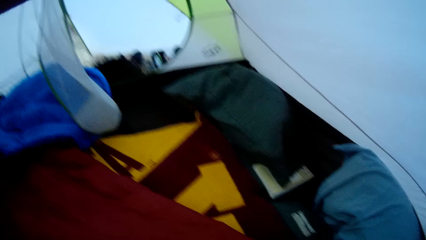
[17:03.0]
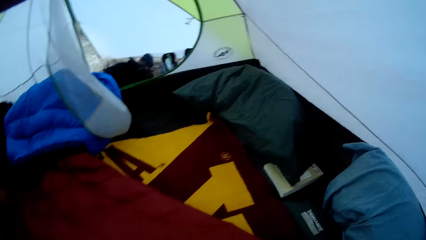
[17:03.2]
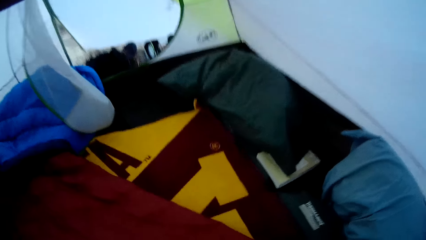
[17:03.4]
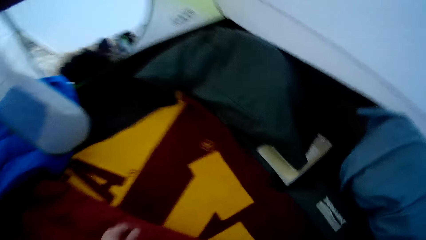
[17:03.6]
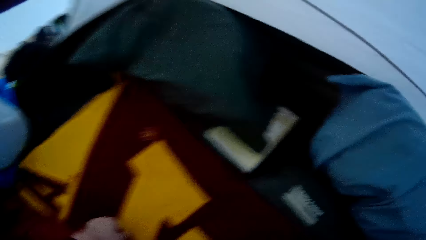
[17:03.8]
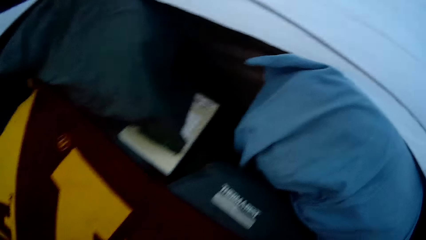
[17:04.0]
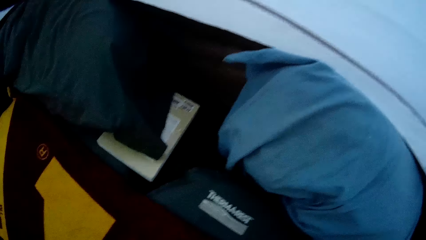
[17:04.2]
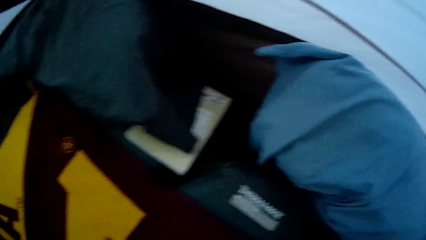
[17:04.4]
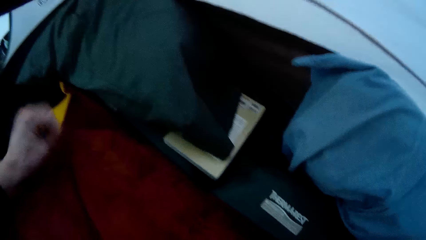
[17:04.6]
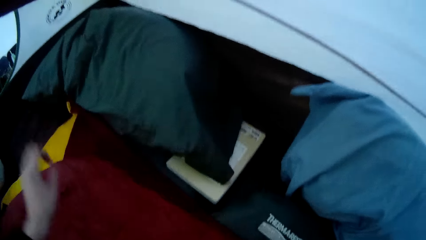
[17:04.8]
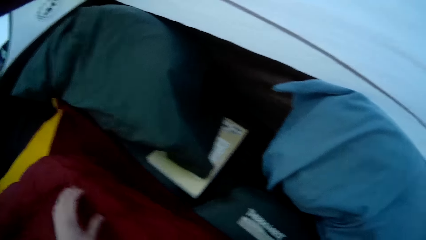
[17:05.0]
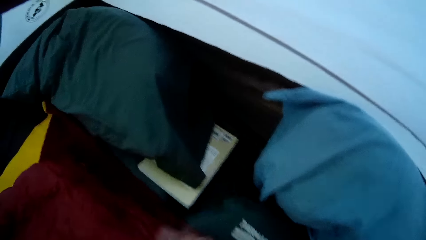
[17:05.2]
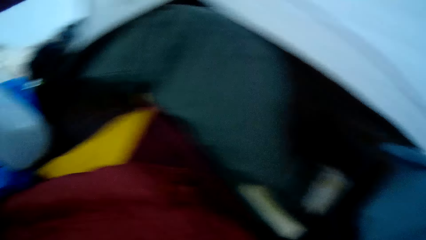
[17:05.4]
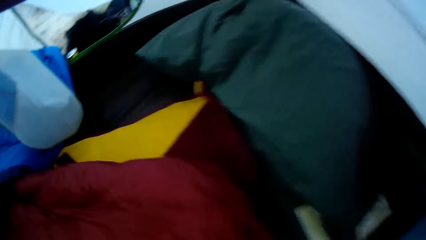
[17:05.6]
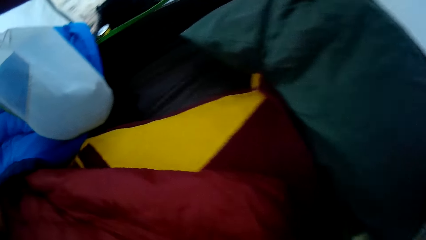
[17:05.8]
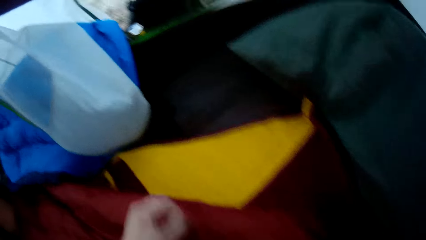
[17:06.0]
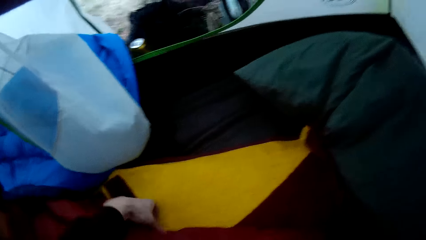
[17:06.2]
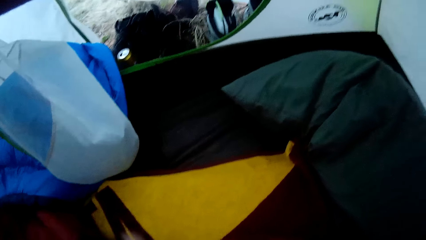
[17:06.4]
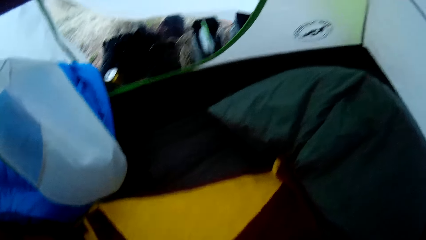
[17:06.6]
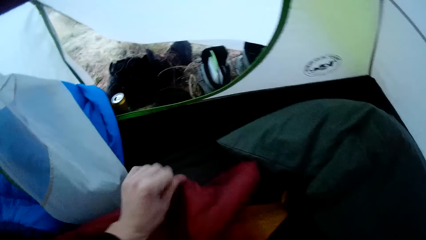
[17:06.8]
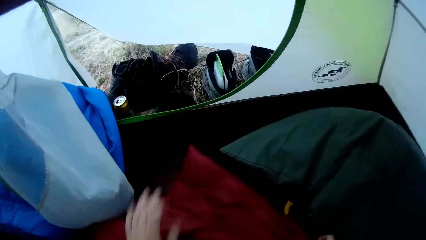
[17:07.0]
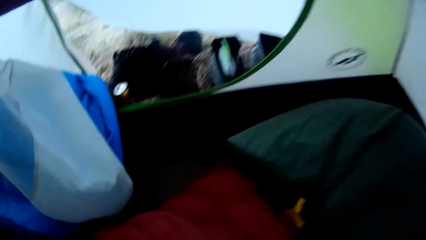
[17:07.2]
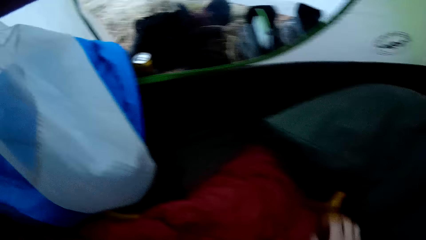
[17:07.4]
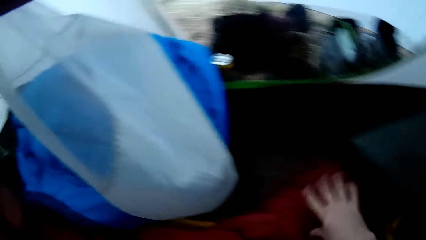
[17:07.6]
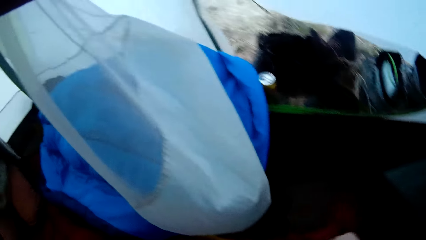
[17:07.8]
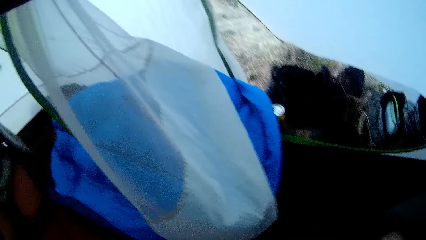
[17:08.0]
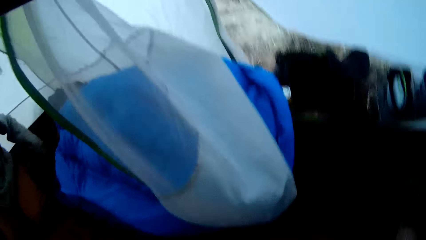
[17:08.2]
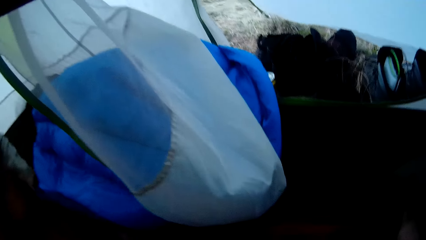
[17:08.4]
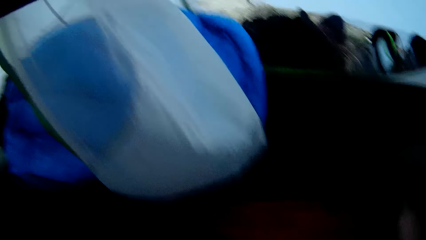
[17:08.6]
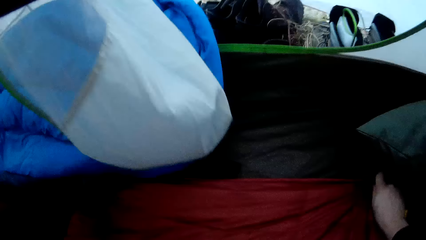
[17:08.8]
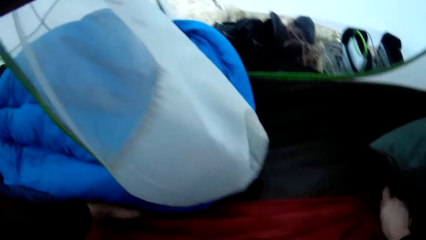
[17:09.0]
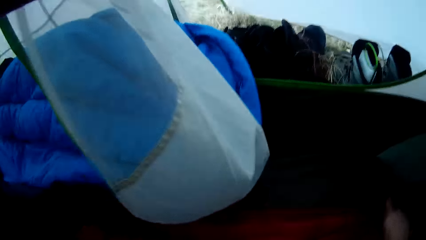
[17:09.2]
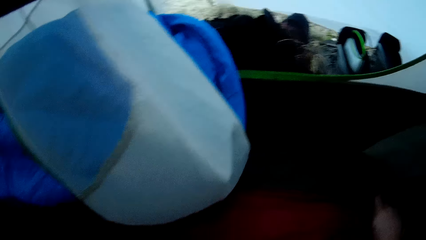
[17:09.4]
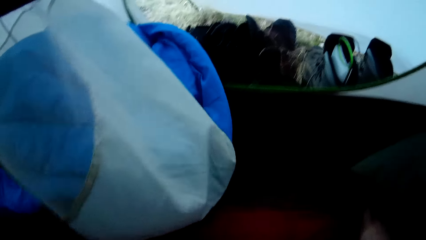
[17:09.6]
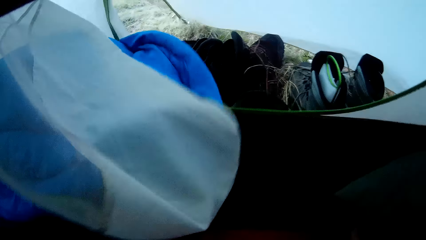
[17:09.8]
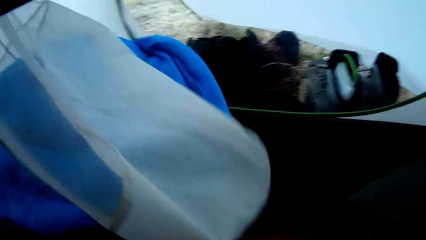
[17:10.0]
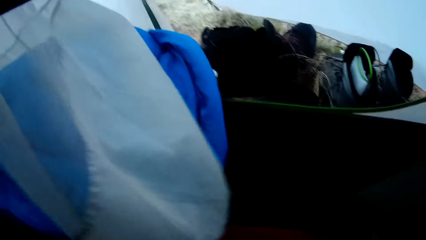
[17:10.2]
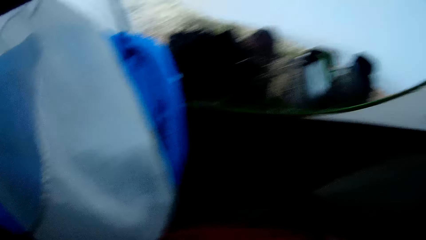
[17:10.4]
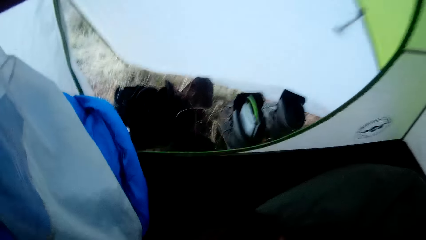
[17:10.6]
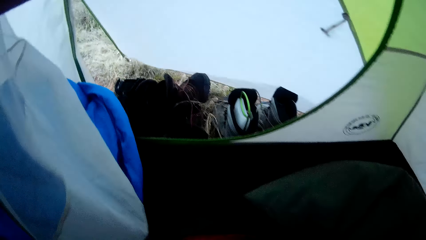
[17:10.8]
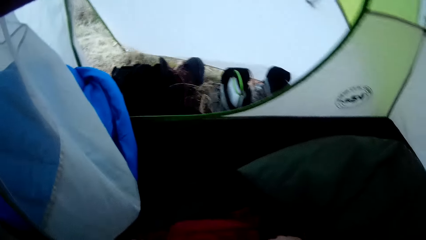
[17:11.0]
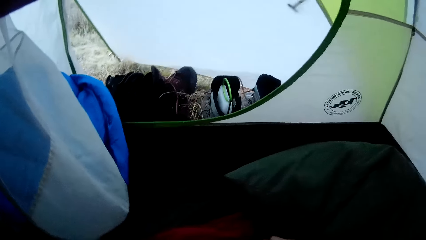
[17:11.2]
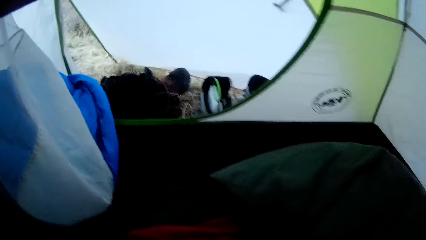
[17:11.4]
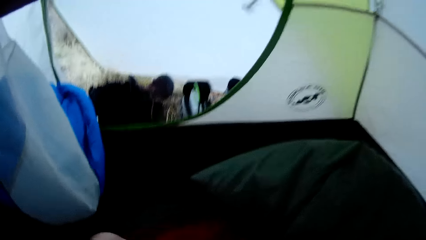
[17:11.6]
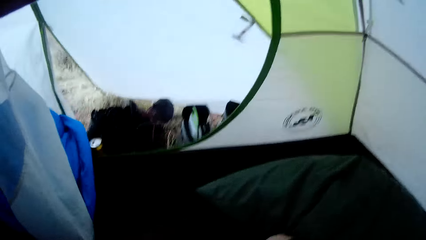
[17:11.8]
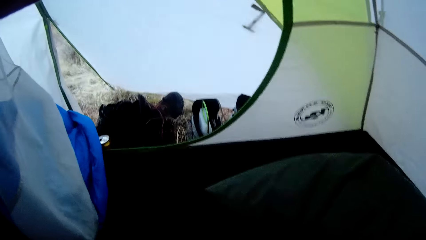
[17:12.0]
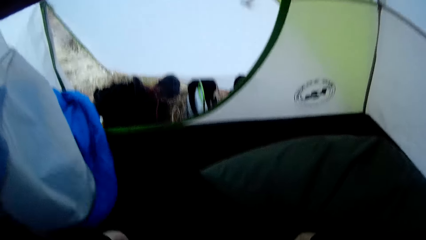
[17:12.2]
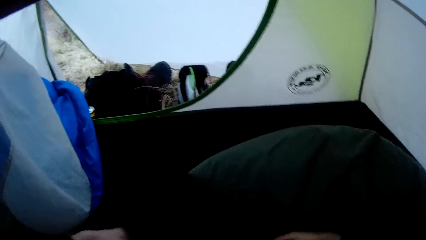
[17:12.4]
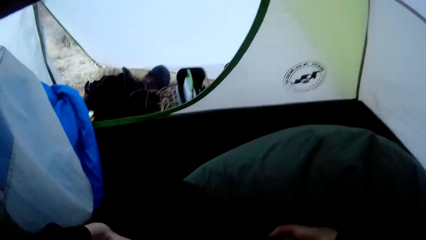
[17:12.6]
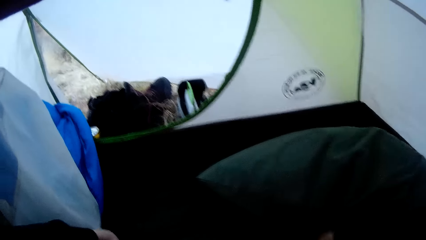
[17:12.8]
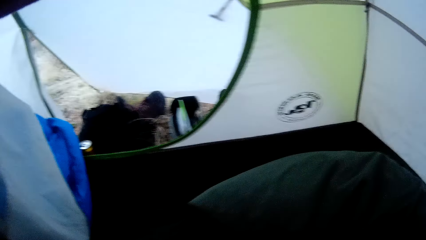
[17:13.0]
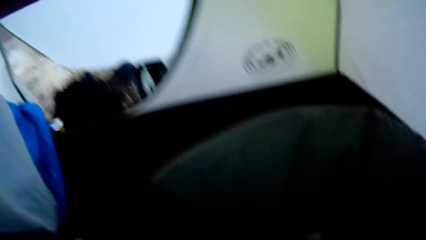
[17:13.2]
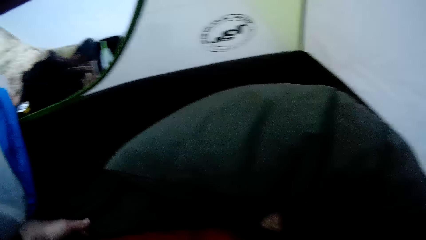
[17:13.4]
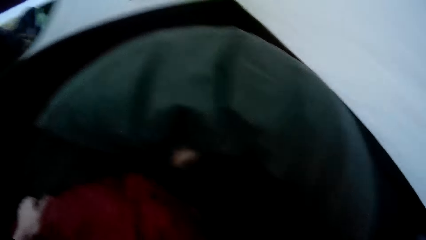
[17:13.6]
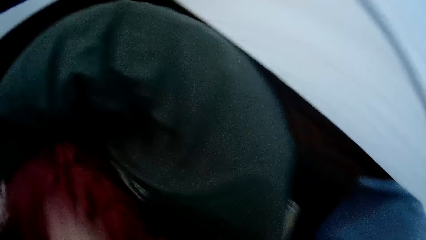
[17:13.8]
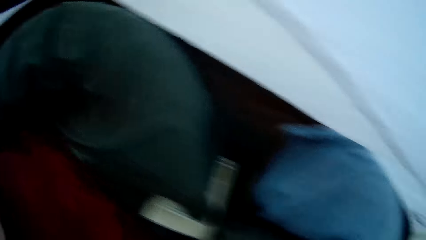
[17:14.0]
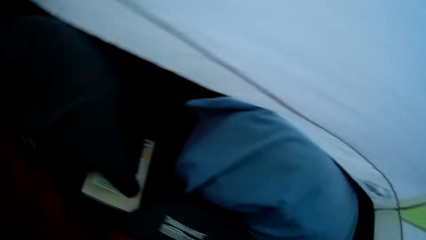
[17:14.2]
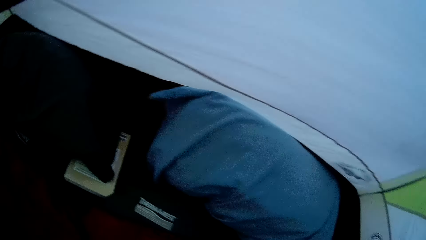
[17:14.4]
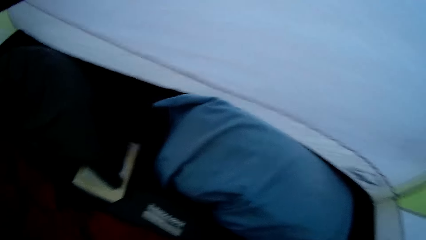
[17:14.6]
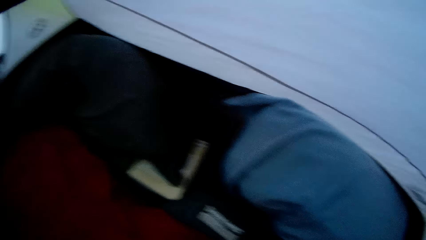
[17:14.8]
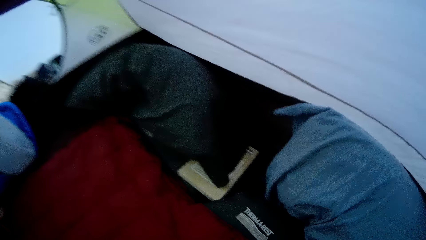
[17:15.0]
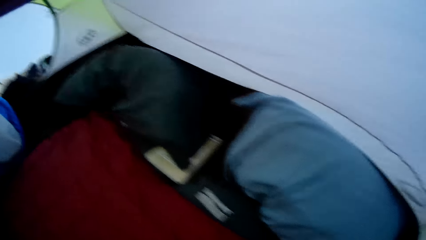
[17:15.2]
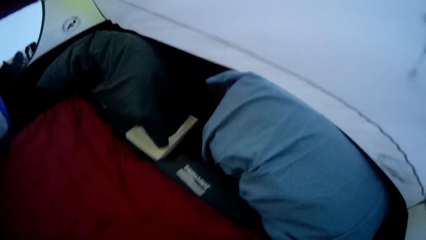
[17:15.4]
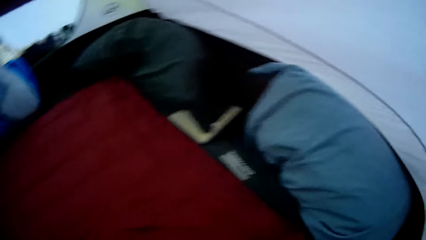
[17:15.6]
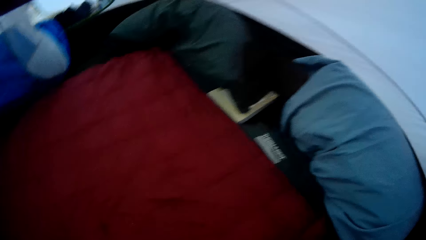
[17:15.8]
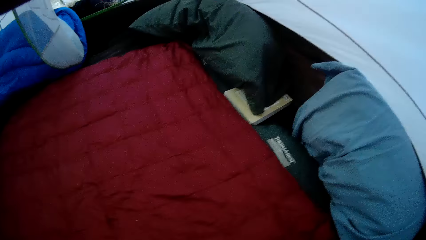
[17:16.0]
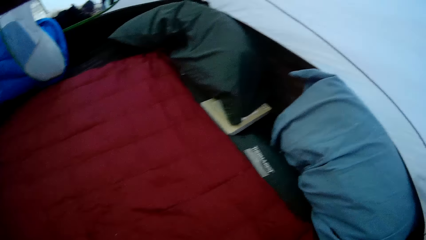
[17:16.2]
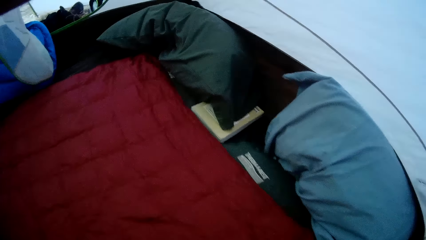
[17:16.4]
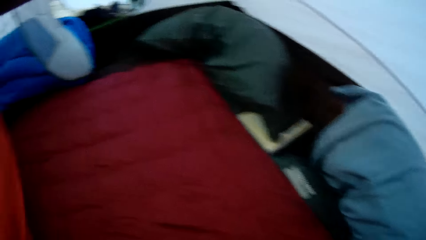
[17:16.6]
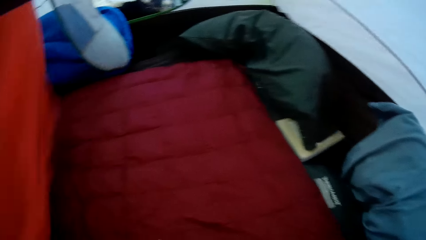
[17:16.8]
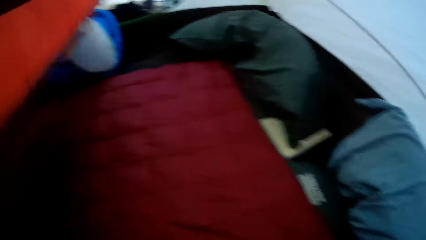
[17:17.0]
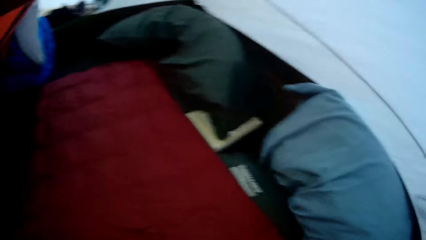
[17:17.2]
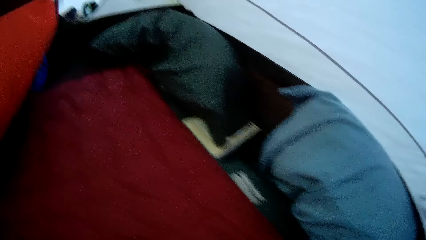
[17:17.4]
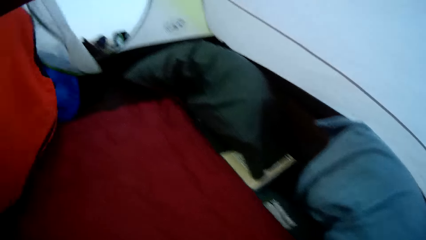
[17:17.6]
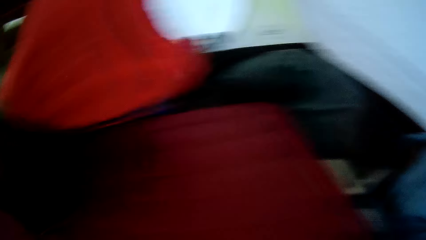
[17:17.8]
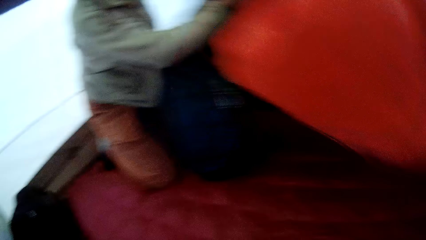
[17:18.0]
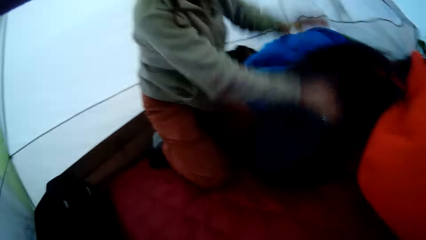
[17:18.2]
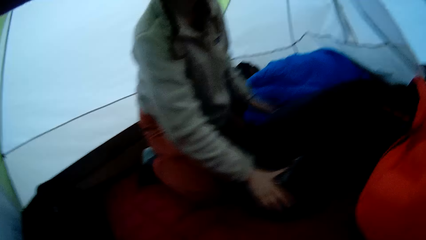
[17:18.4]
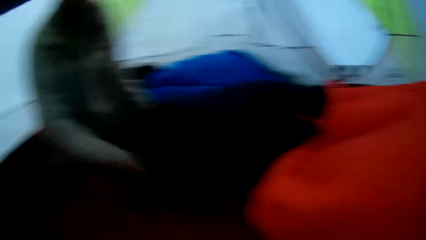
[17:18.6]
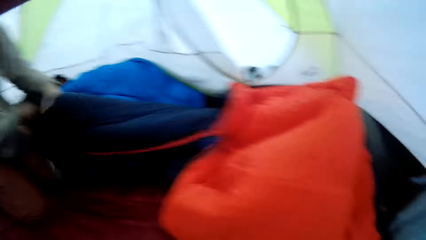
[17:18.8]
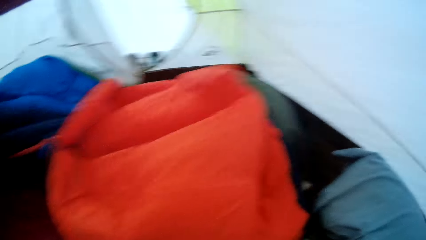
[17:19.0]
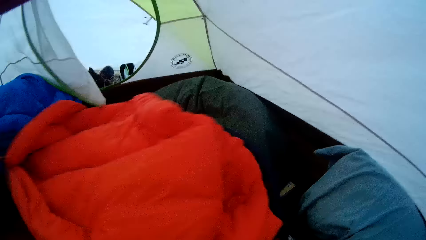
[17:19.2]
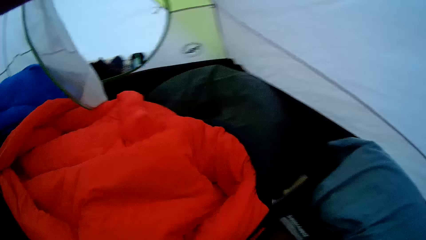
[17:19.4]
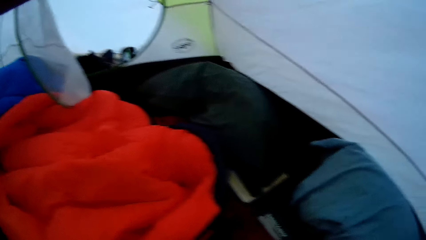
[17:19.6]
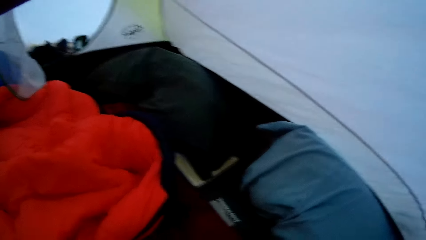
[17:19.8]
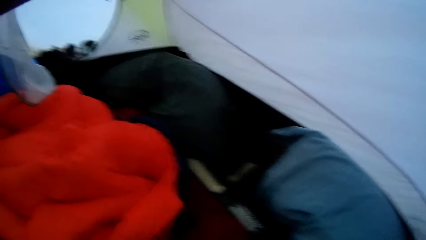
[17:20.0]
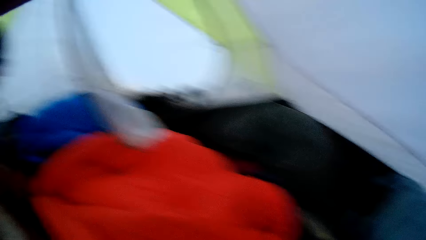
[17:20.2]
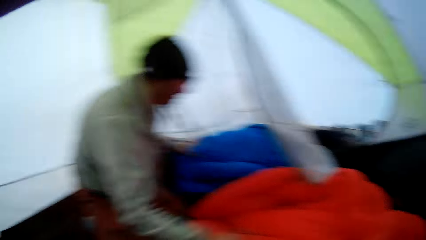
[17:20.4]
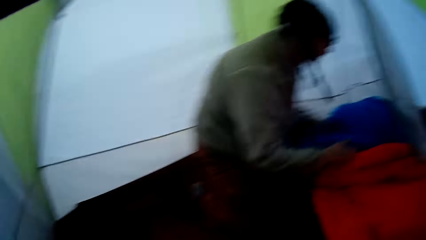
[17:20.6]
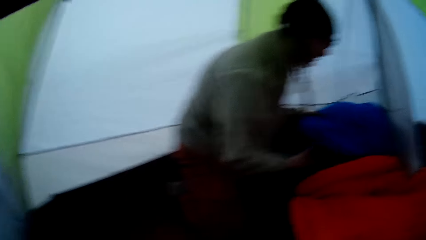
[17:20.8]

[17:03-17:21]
The camera wearer holds a blanket and drops the blanket. They spread a duvet. They hold the blanket, drop the blanket, hold the blanket and reposition the blanket. The lady drops a sleeping bag and spreads the duvet.
